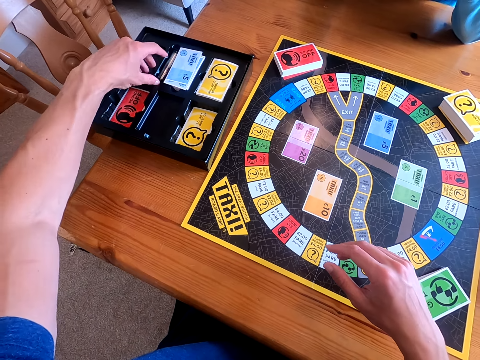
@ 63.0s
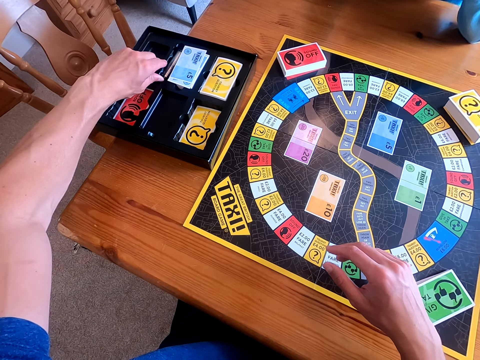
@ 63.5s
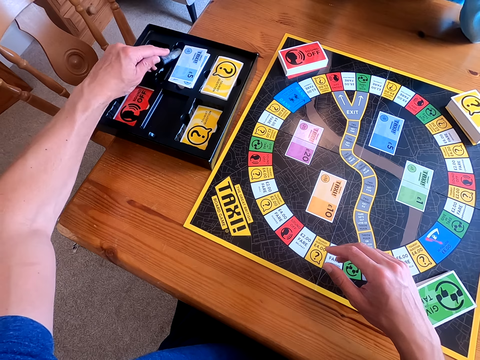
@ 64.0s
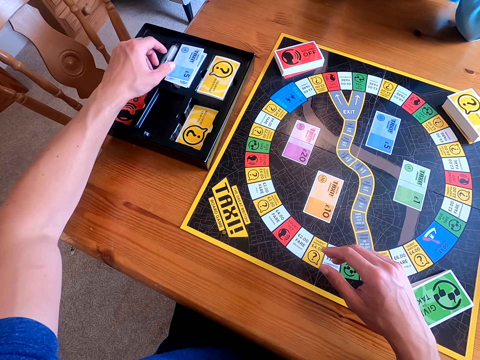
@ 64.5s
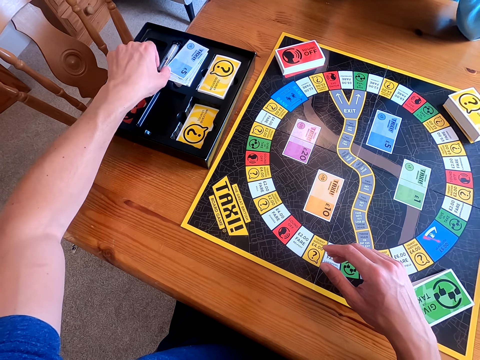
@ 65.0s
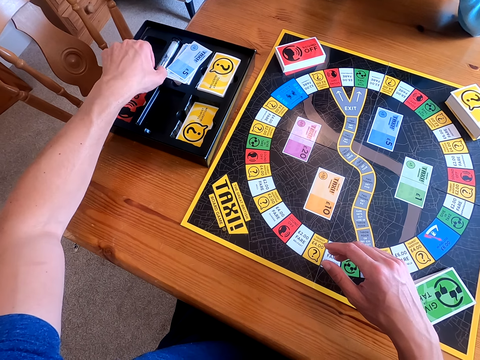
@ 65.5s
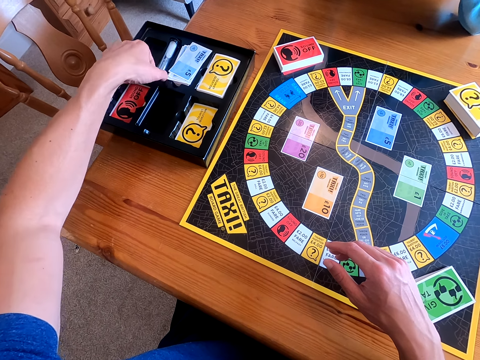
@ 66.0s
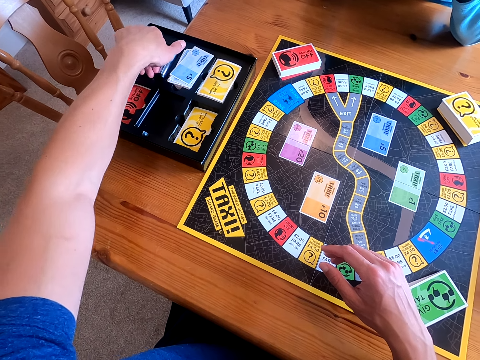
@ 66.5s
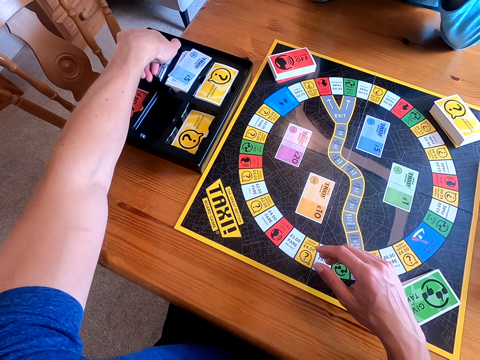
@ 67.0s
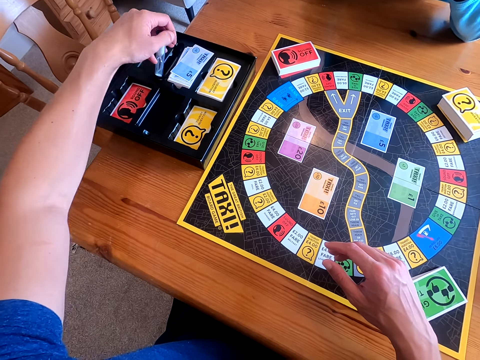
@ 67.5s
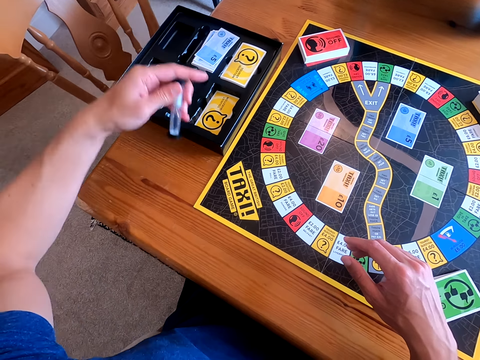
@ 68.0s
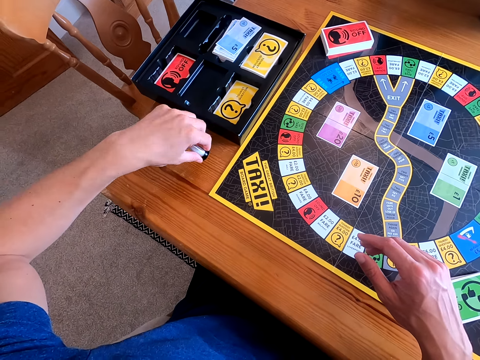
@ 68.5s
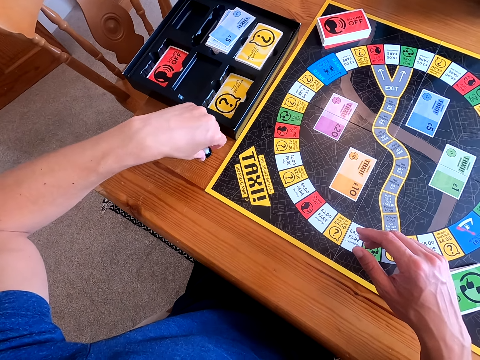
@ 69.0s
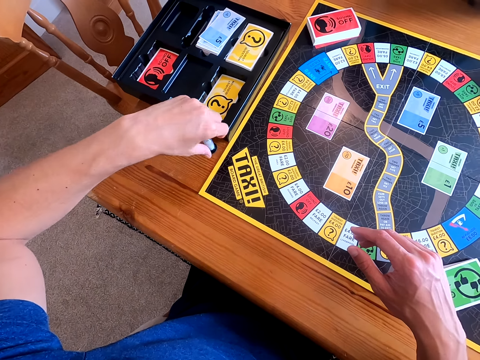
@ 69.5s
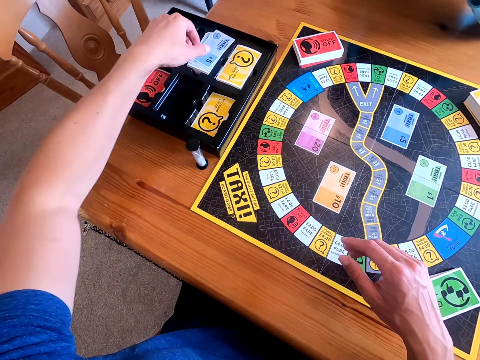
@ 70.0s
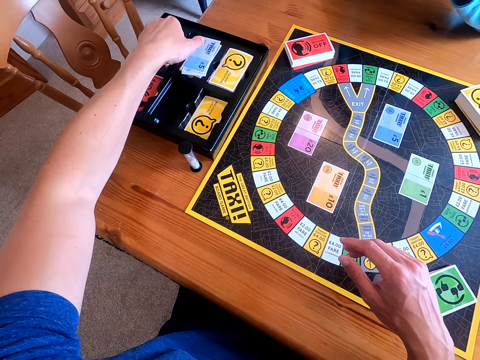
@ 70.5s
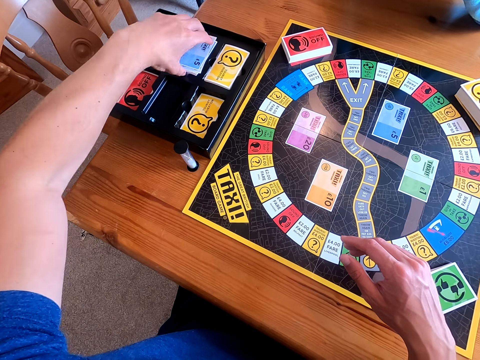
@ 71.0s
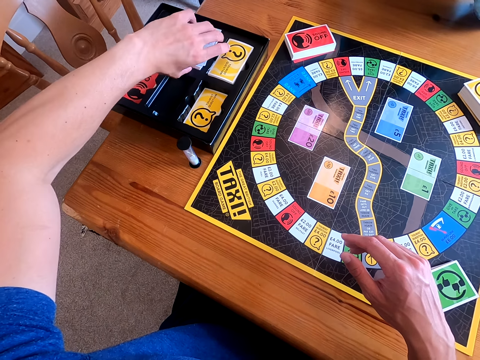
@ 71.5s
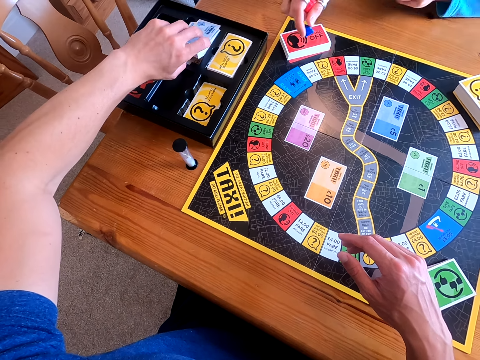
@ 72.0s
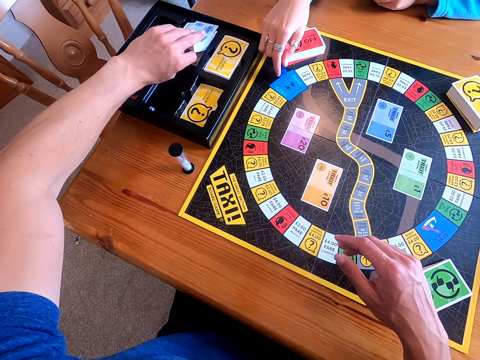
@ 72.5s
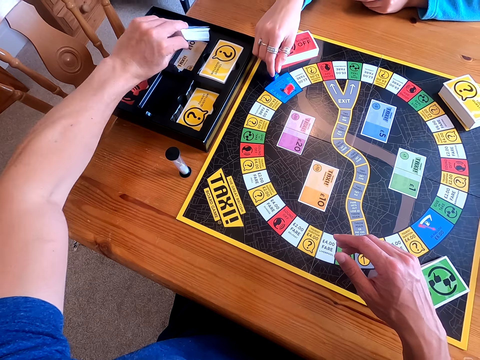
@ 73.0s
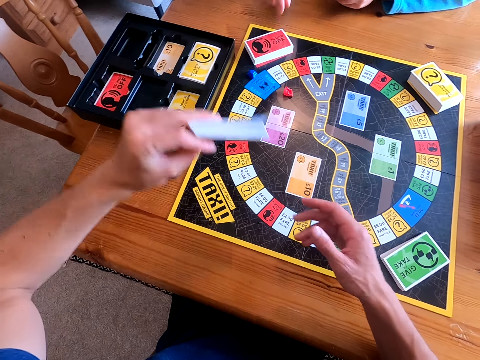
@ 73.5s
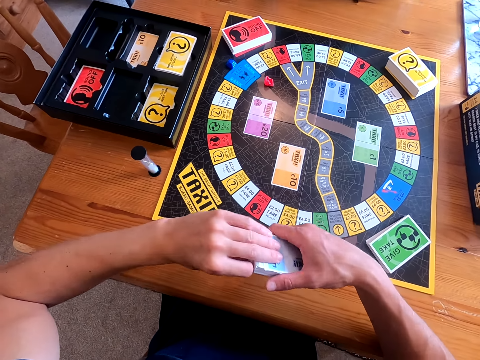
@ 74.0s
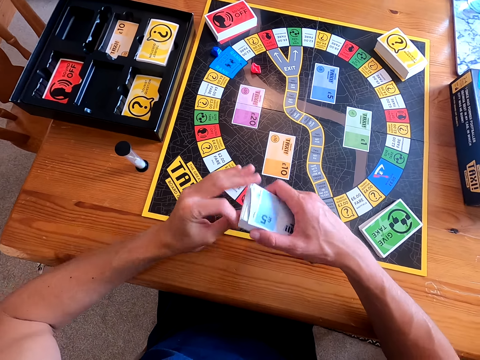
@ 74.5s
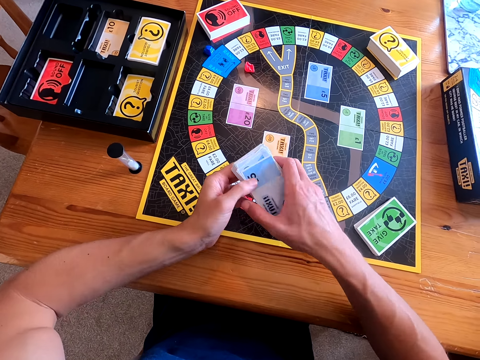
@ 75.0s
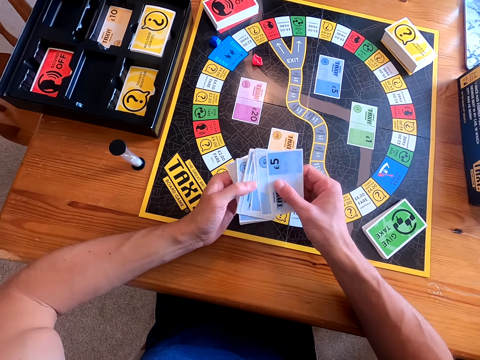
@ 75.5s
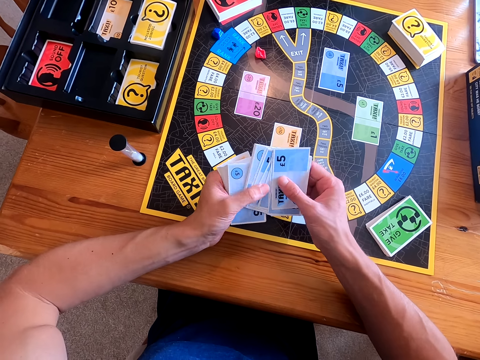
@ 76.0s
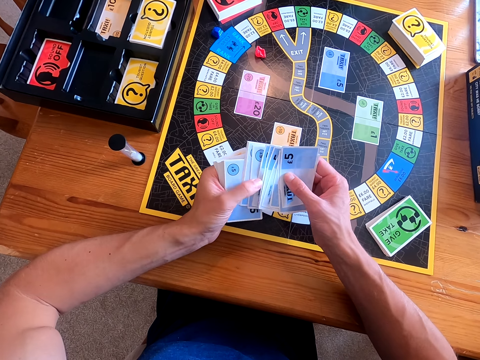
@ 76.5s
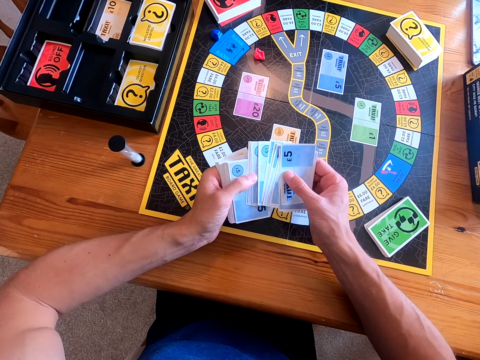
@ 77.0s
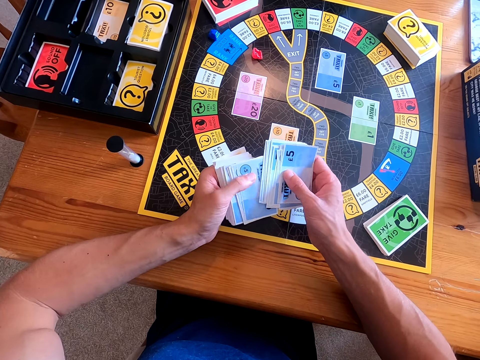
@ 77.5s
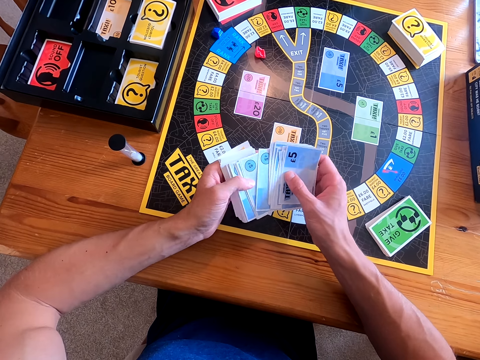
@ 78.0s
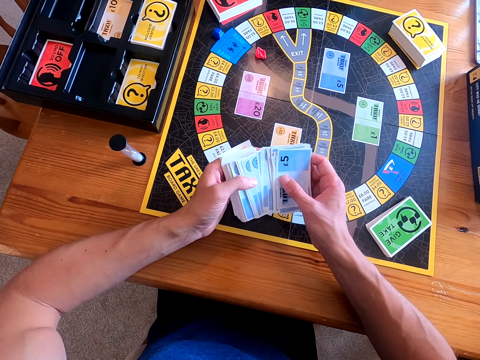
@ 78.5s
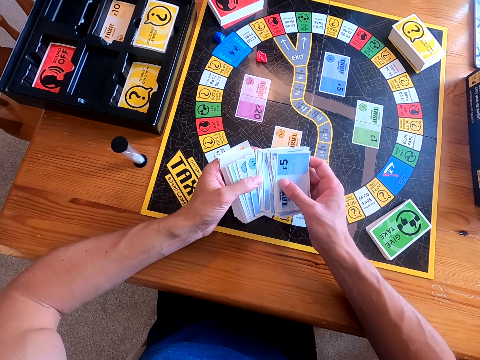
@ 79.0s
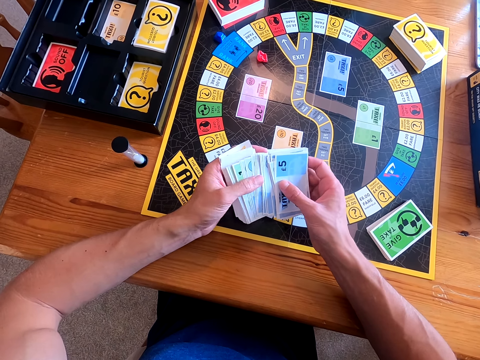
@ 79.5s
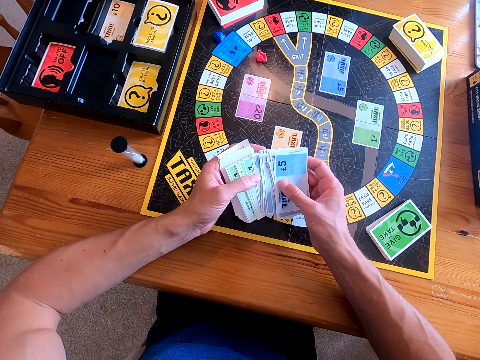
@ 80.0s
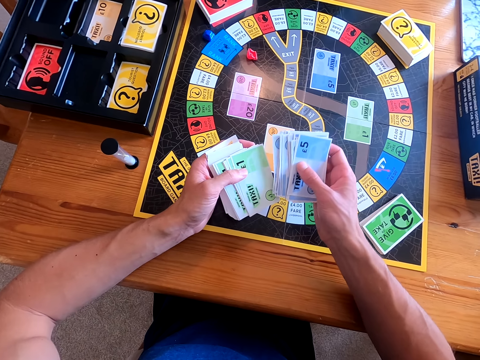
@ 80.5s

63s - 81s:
The camera wearer picks a tube from the box. They pick an object from the box, place the tube on the table, and pick the cards from the box. A woman places the pieces on the board. The camera wearer holds the cards with both hands, separates the cards, and counts the cards.

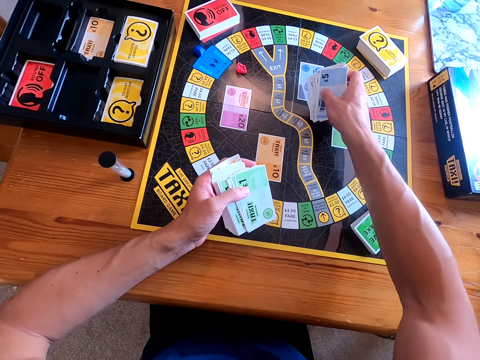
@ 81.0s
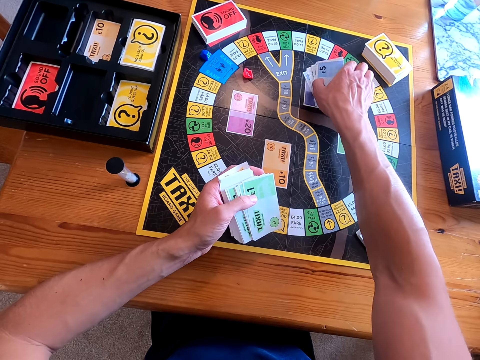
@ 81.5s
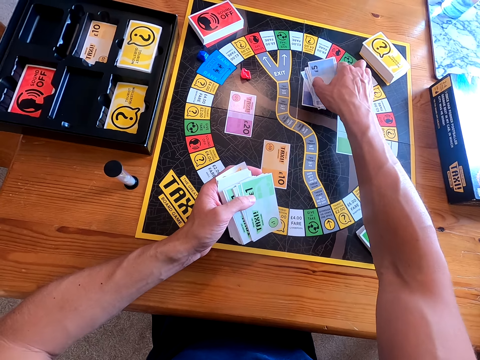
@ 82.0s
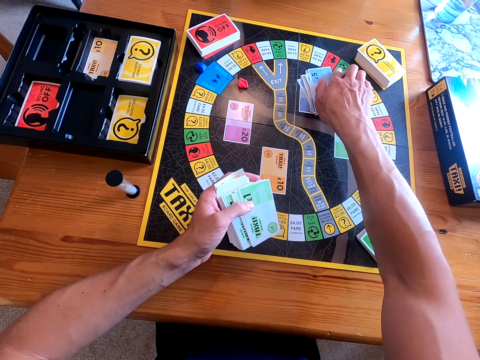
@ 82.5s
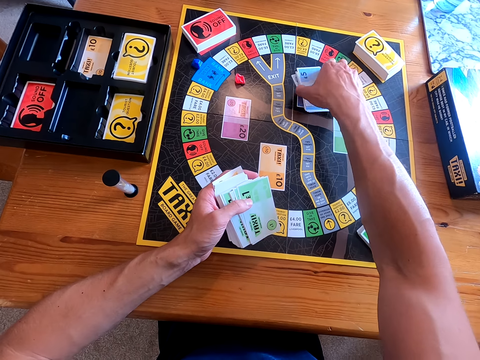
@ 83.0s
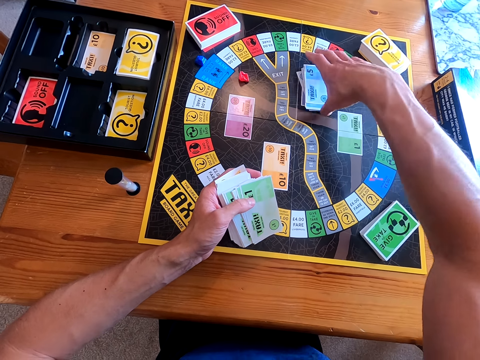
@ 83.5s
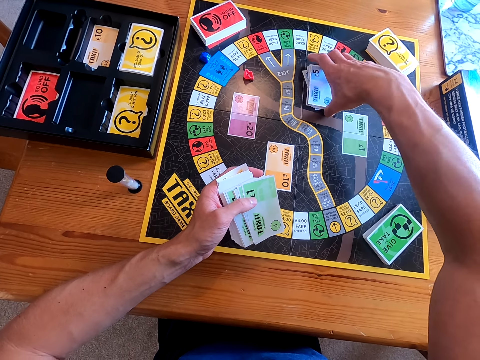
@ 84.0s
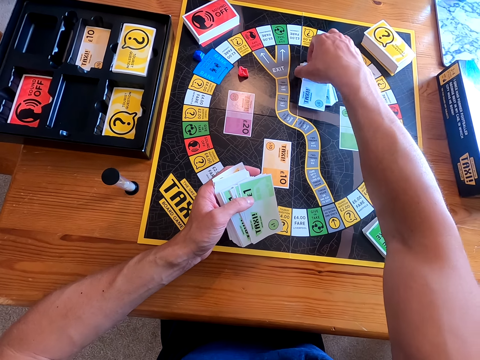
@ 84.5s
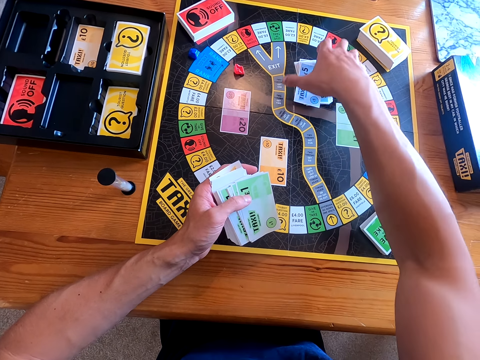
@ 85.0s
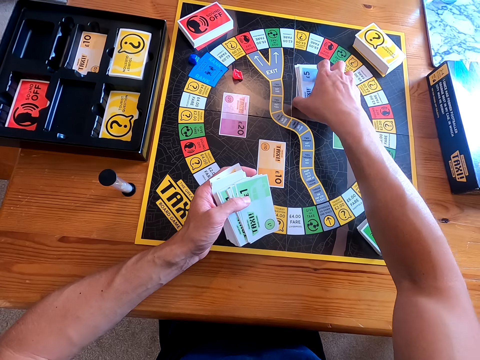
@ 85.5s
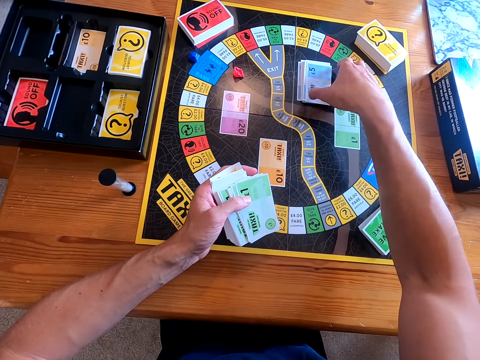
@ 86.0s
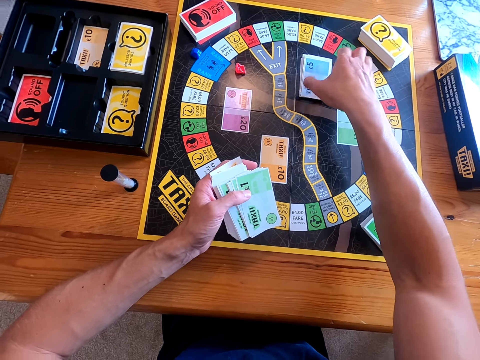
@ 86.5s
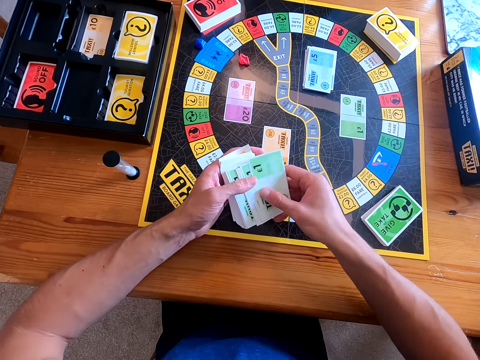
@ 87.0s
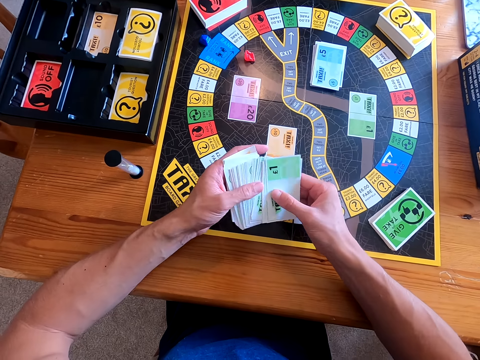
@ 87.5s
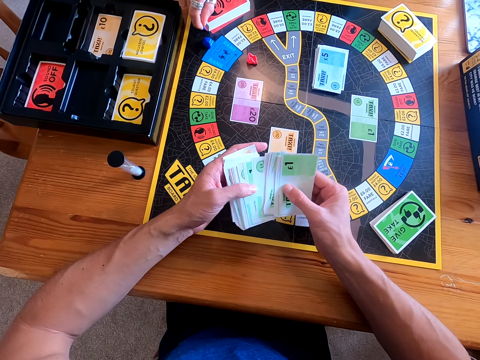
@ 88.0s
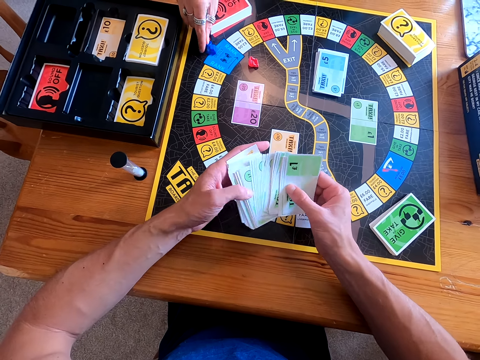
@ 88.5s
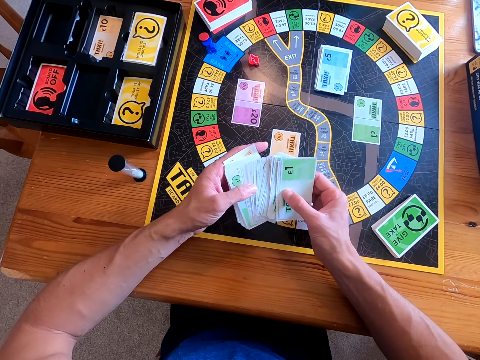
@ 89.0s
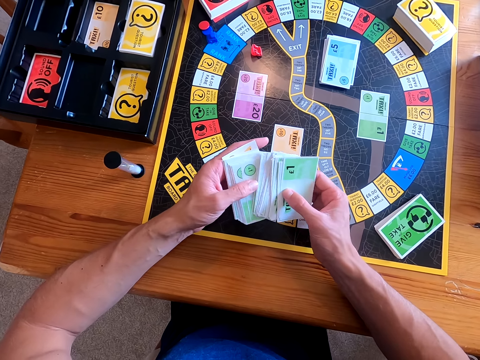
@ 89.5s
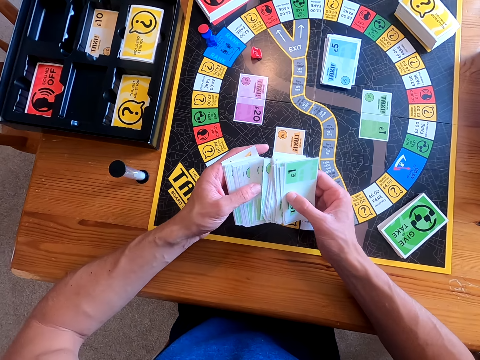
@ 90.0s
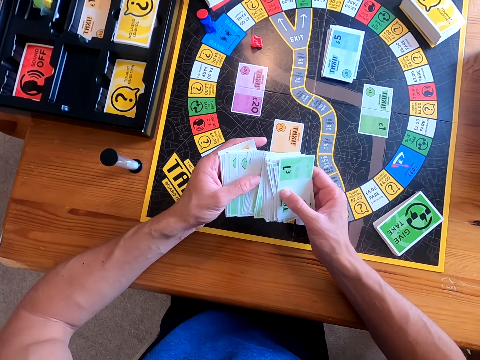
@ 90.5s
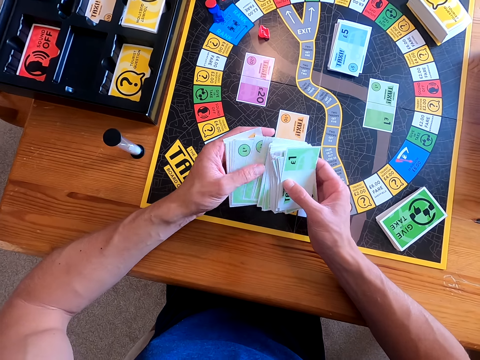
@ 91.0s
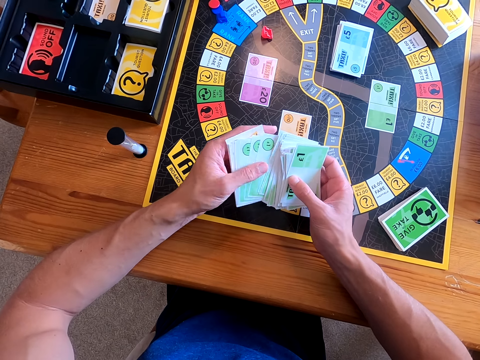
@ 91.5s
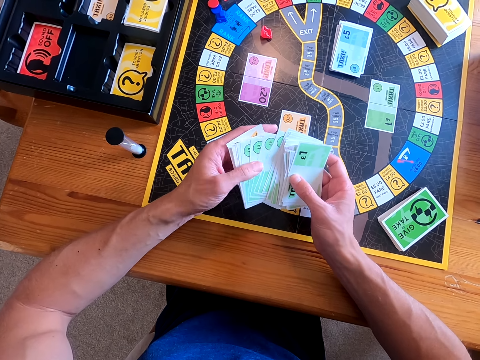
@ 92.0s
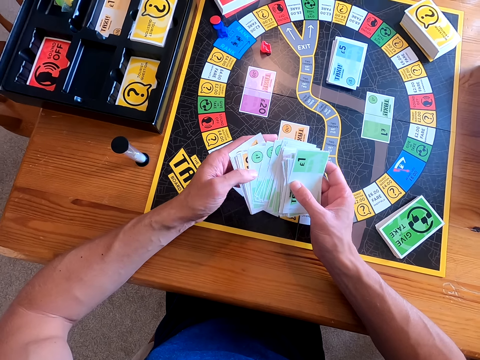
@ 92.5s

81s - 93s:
The camera wearer places some cards on the playing mat. They separate the cards and count the cards. A woman places the pieces on the board. The woman places the pieces on the box.
